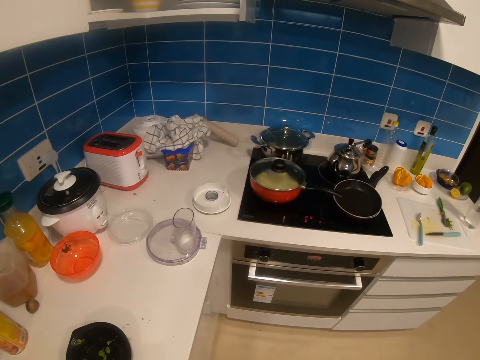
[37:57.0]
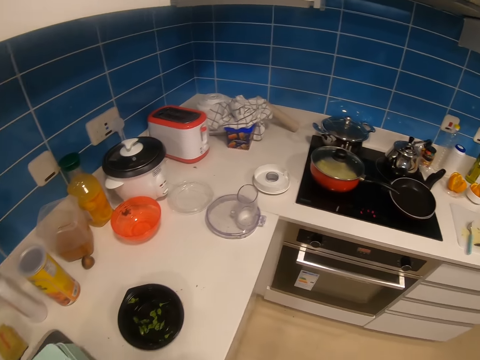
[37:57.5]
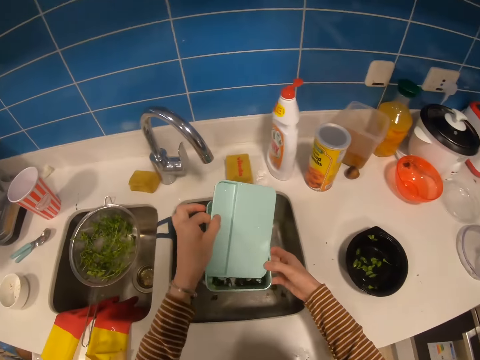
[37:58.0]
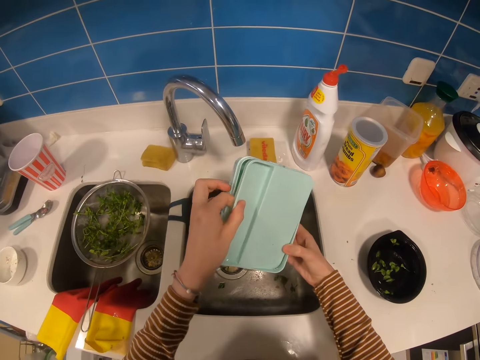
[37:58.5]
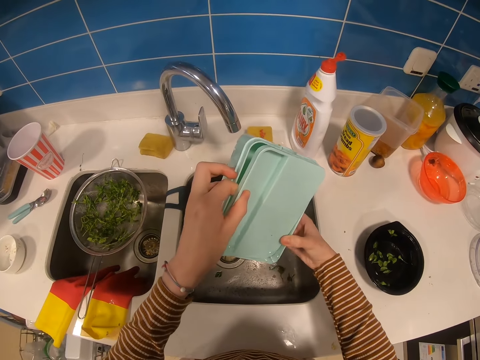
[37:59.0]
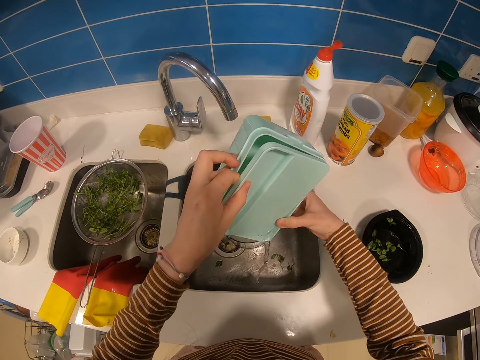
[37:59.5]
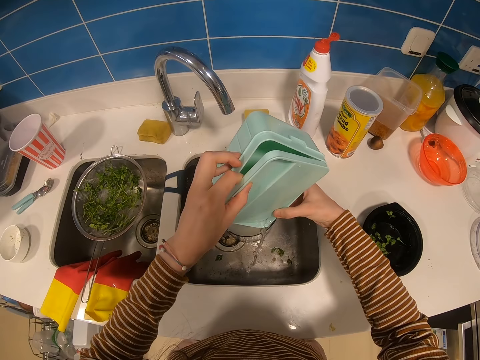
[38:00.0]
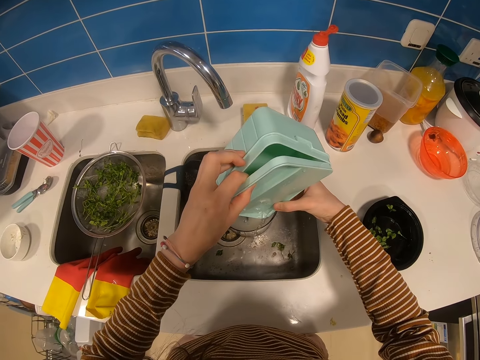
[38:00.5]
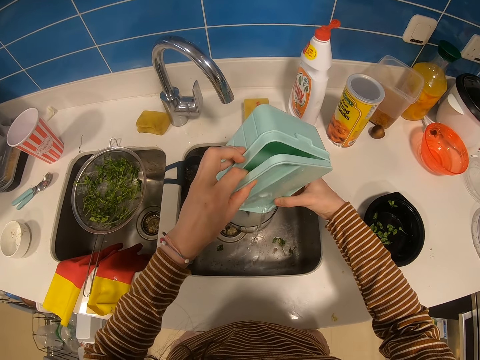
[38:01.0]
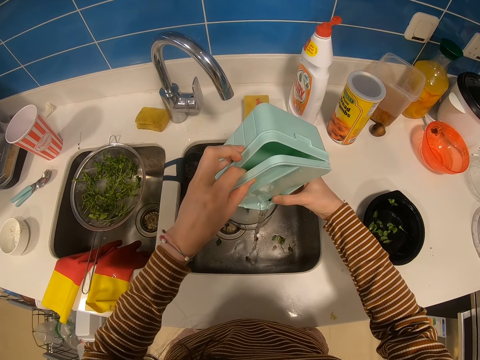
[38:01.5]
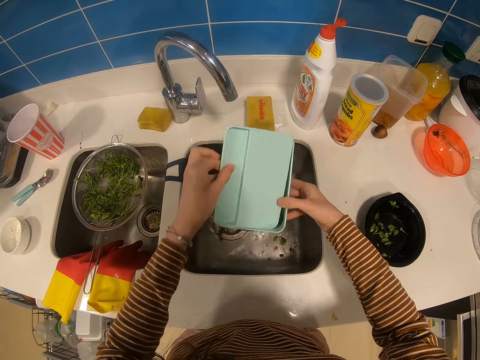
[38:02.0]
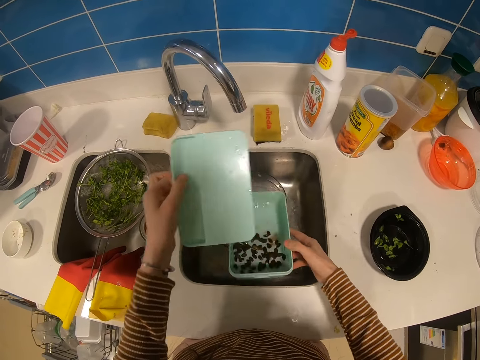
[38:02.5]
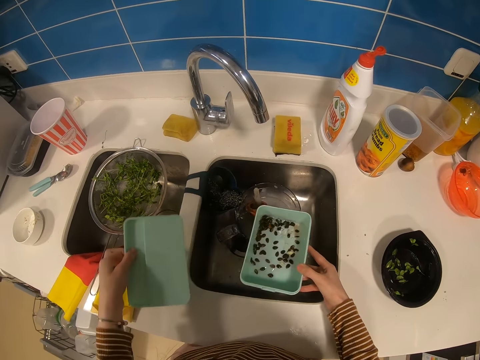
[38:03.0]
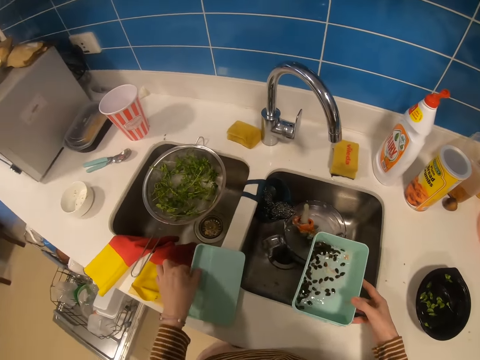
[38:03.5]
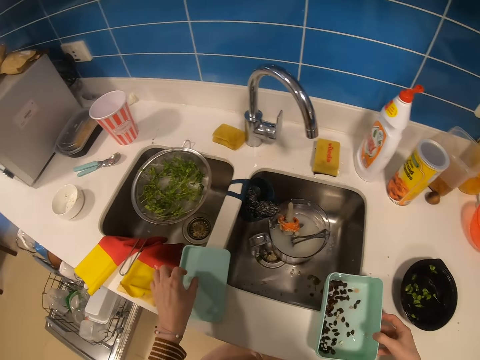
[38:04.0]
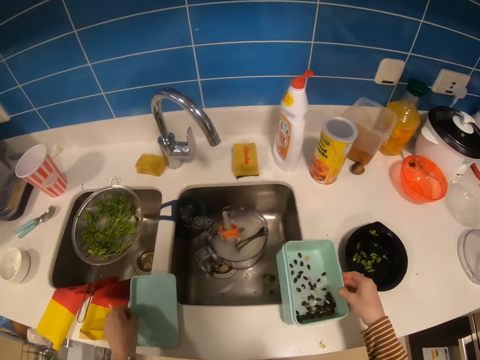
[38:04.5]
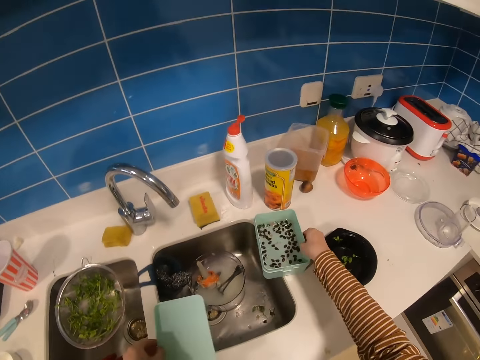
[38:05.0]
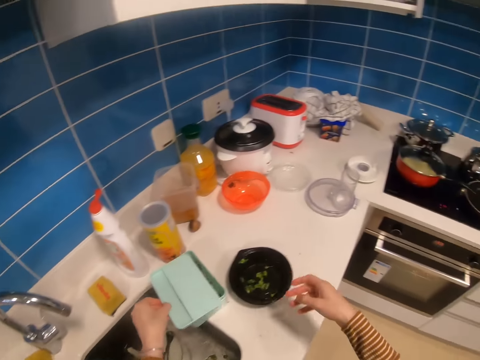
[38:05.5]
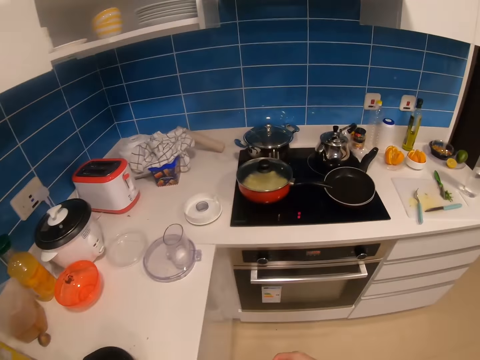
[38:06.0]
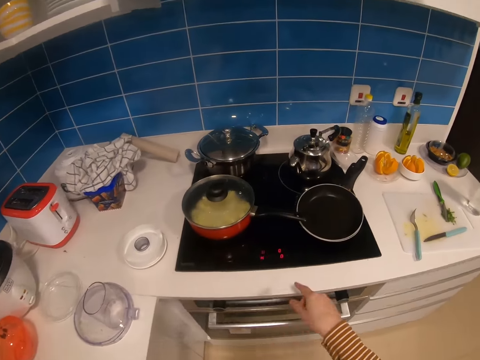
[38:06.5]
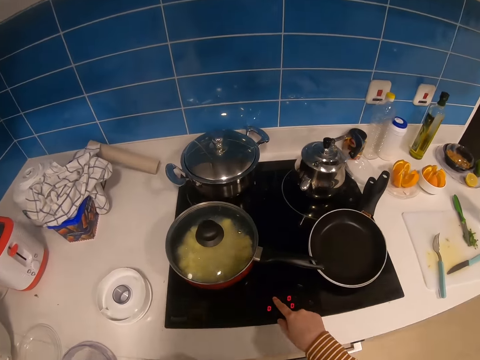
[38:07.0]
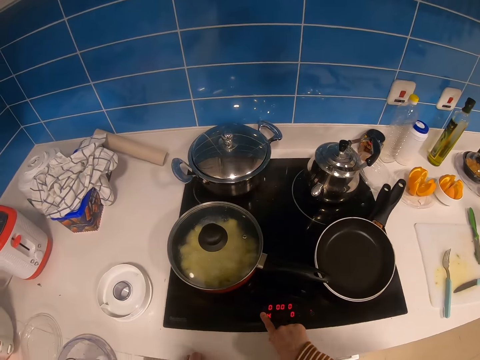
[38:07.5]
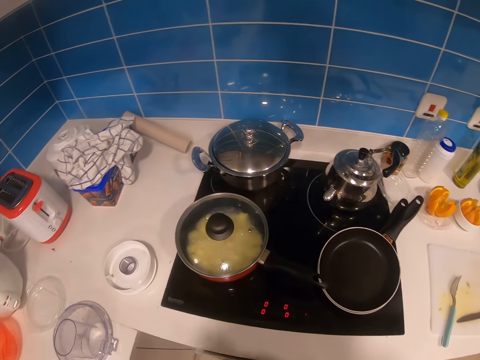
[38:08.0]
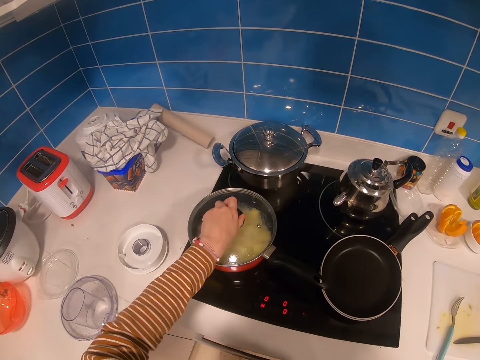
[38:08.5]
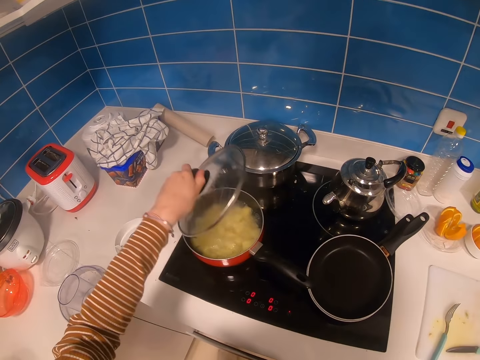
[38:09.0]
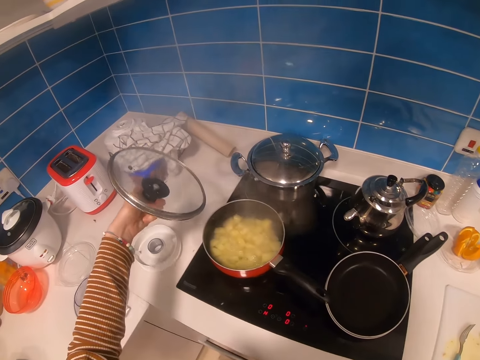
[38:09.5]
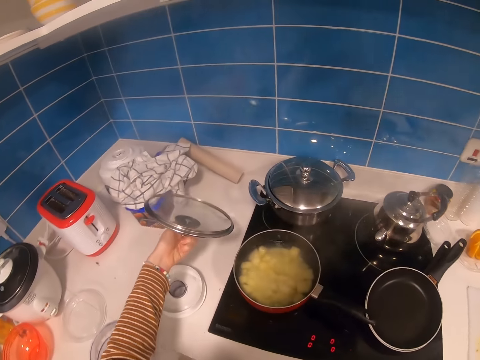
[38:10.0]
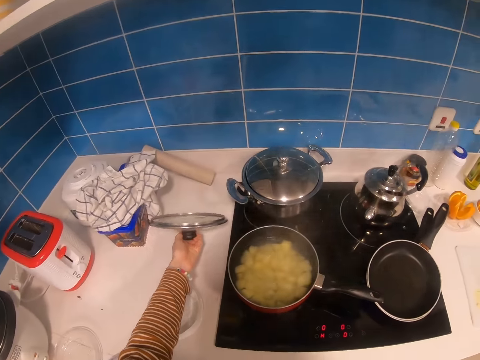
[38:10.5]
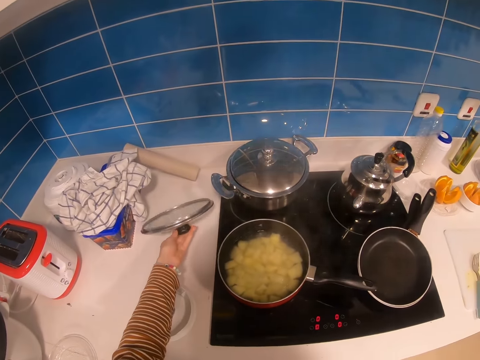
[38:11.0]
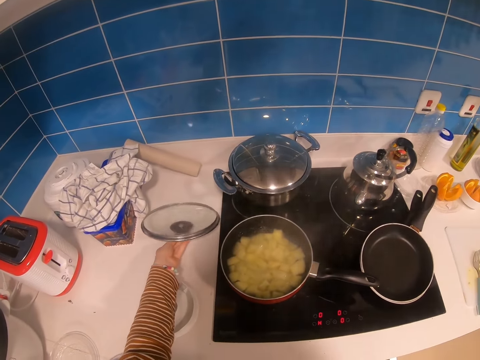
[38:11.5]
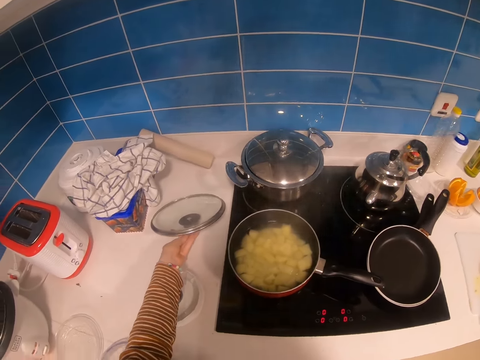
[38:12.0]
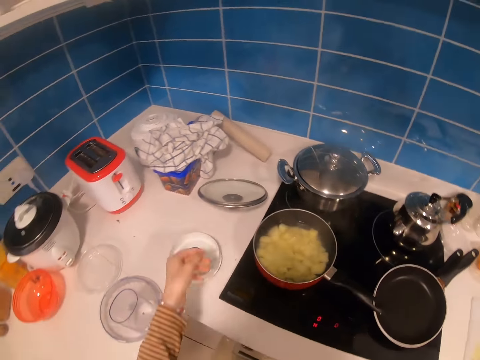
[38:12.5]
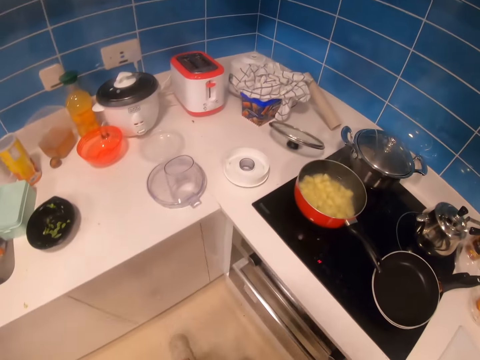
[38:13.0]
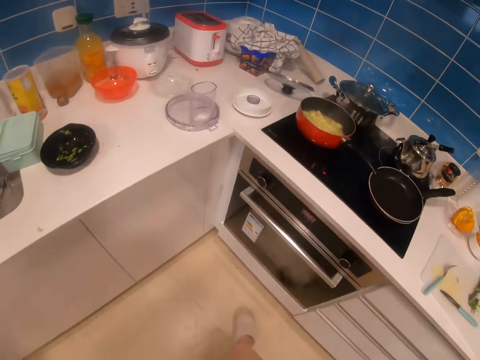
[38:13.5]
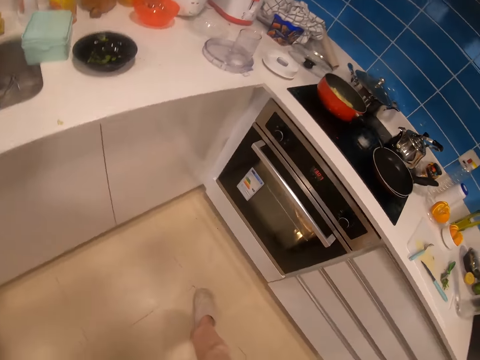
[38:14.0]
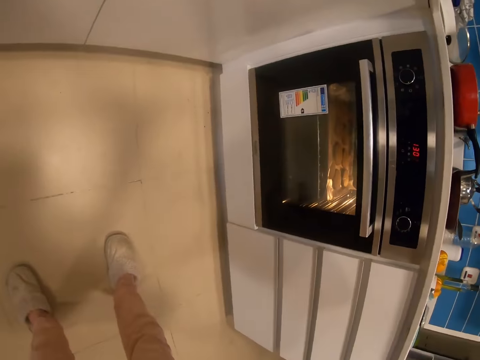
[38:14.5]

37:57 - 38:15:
The camera wearer looks at the cooker. They pour water from a dish container. They shake the dish container. They put a container lid down. They put the dish container down. They put the lid on the dish container. They press the gas cooker buttons. They open a cooking pot lid. They put the lid down. They move back.

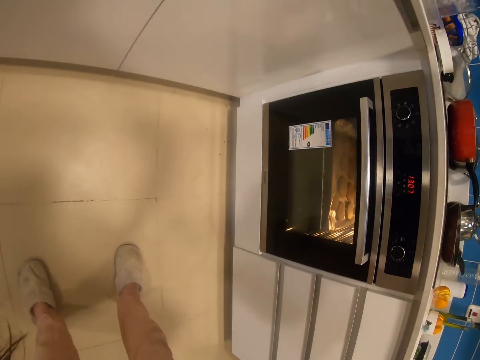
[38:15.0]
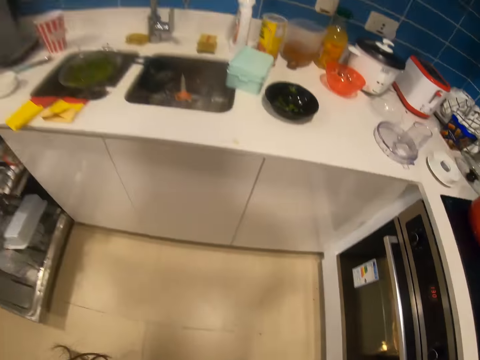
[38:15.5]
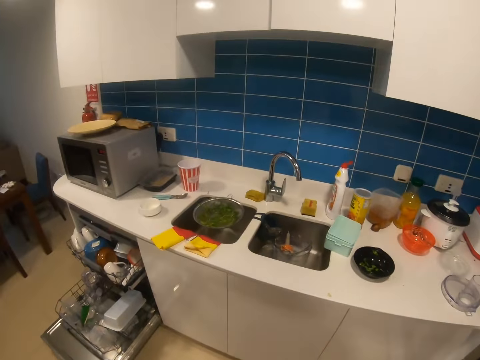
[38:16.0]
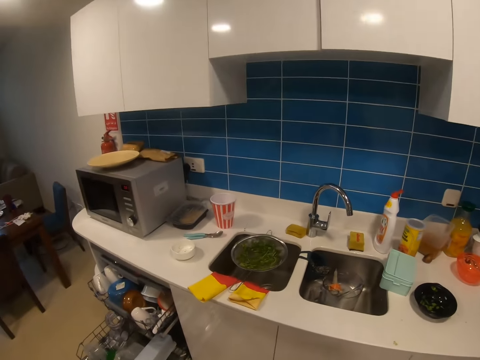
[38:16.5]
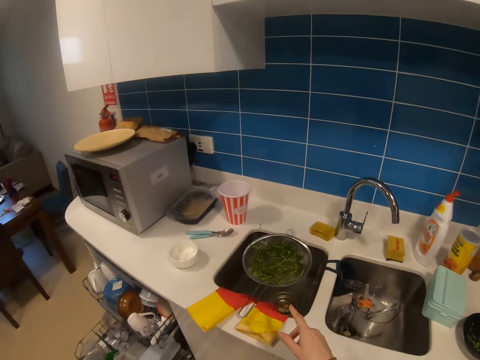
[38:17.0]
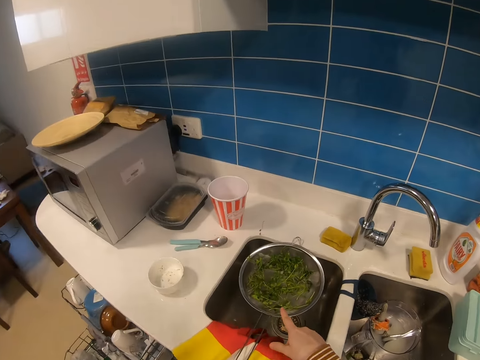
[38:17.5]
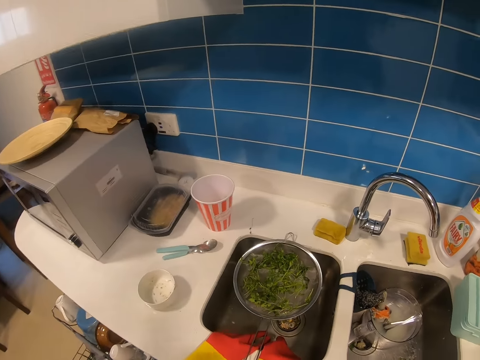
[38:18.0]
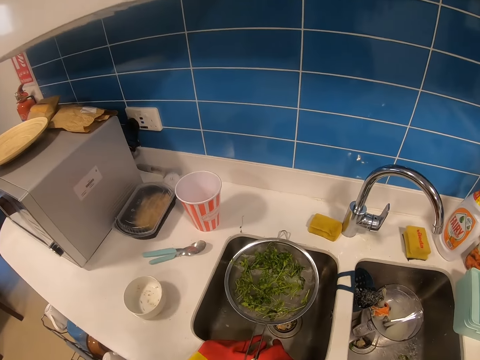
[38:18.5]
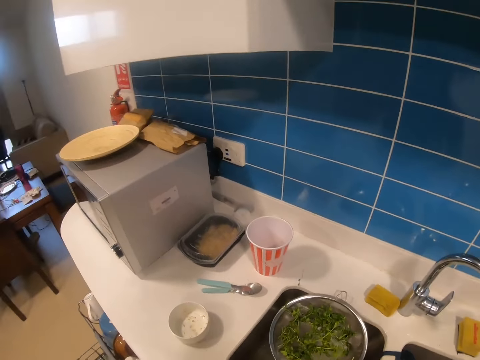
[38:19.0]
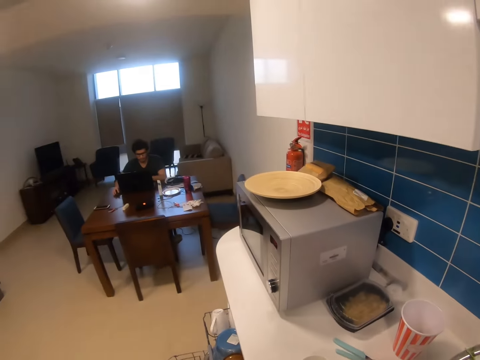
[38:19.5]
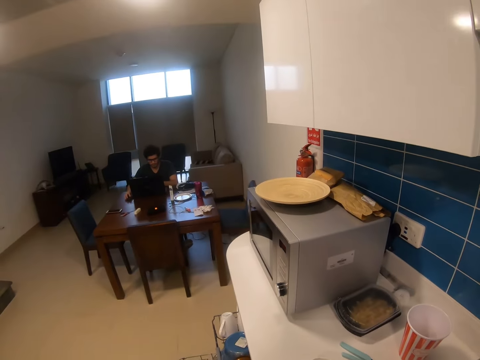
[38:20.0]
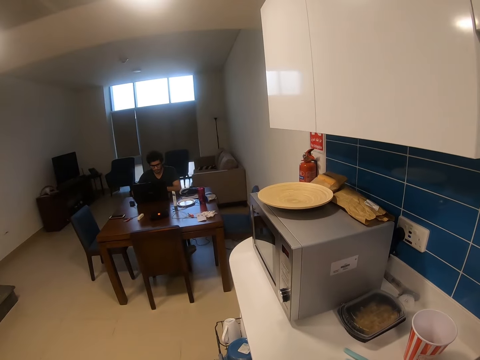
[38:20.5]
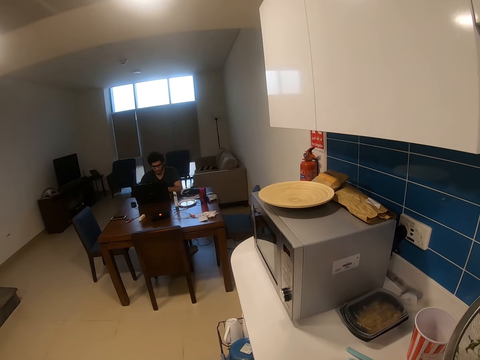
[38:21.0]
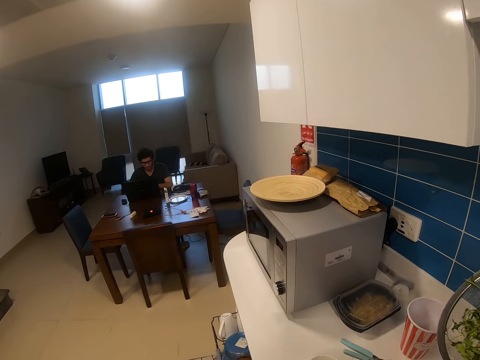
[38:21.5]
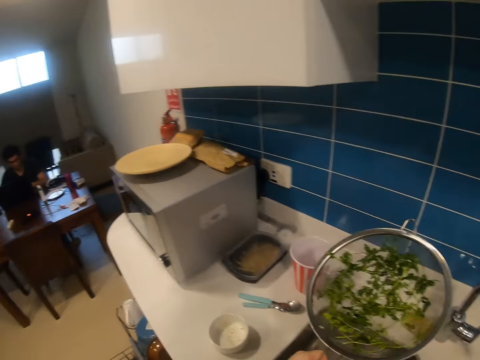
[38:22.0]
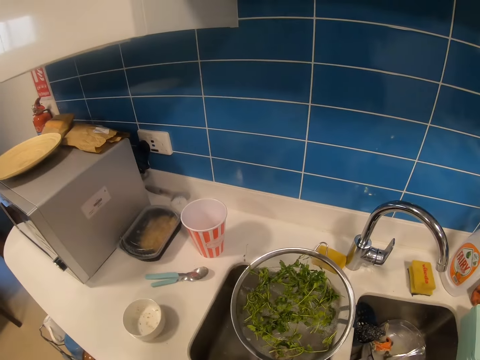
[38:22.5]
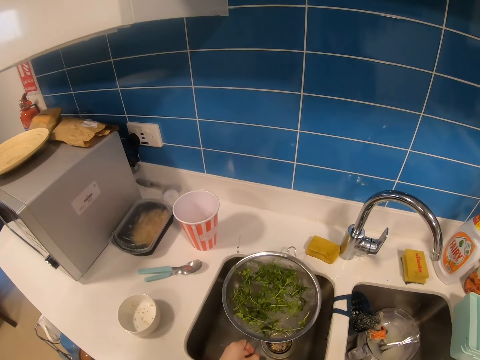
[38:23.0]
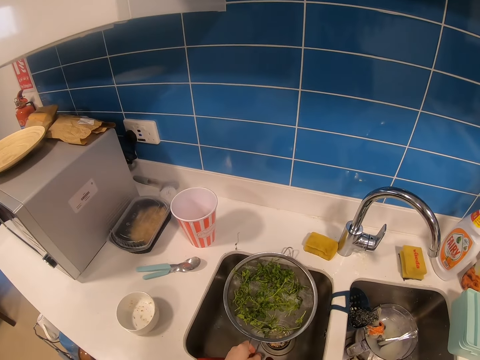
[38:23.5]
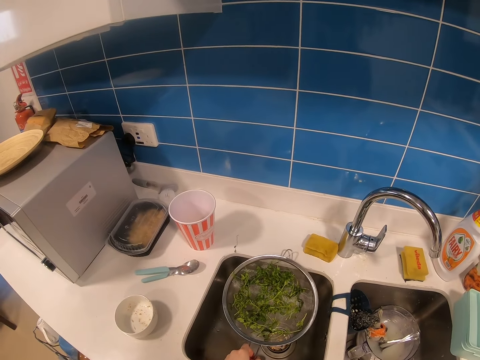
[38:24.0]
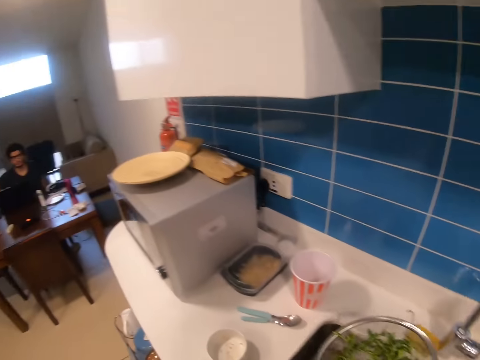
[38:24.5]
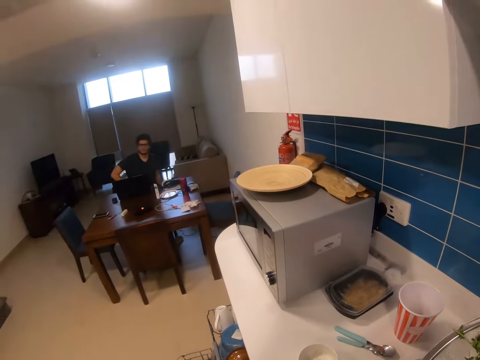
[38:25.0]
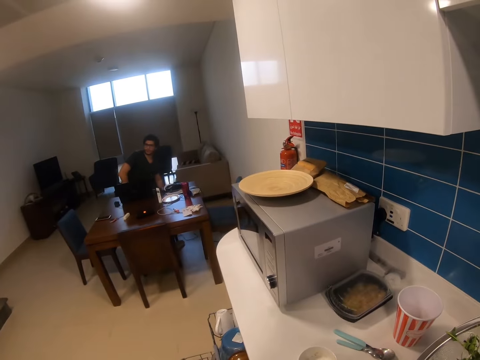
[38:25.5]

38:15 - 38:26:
The camera wearer puts a finger on a sieve. They take the sieve. They look at a man. The man sits down. The camera wearer holds up the sieve. They lower the sieve. They put down the sieve. They look at the man.
